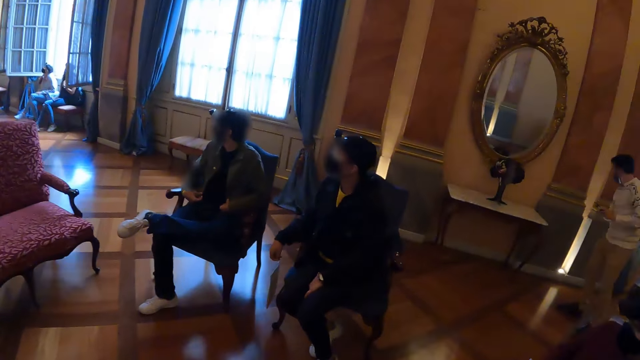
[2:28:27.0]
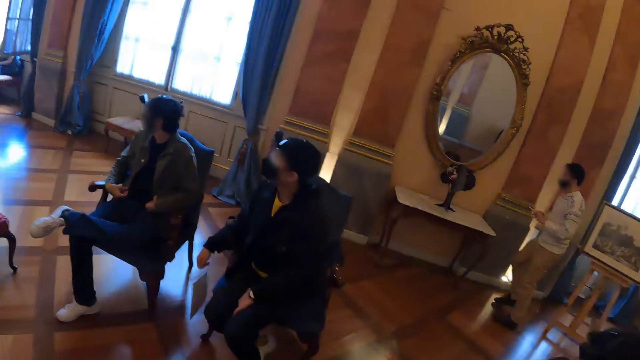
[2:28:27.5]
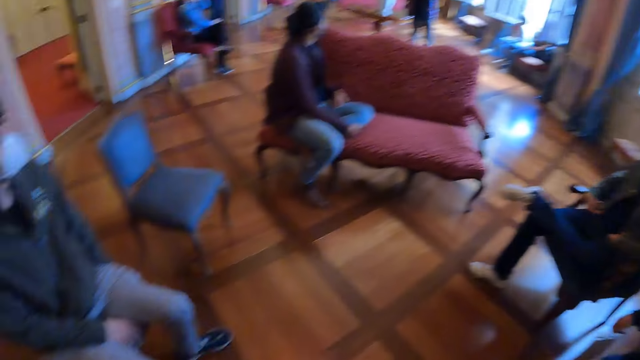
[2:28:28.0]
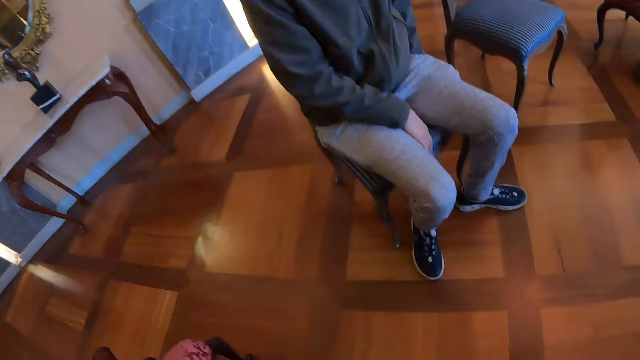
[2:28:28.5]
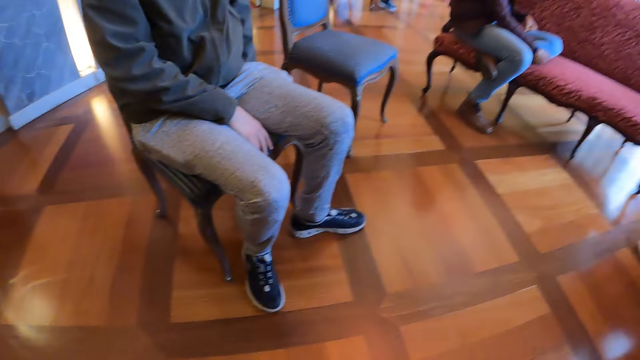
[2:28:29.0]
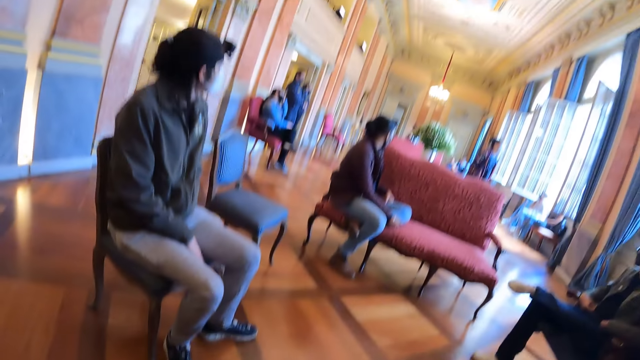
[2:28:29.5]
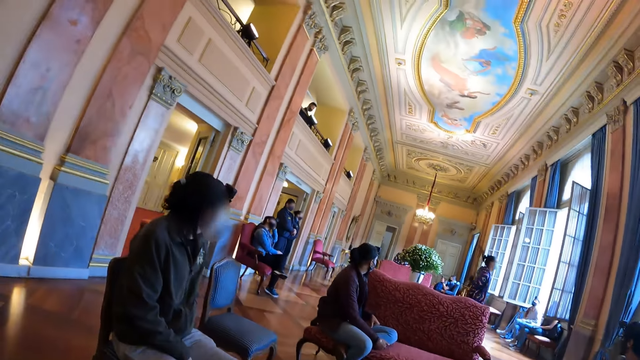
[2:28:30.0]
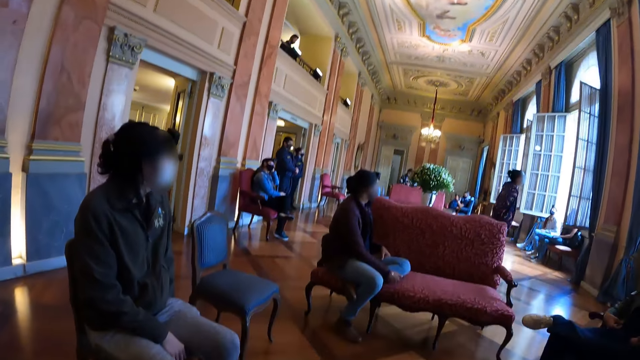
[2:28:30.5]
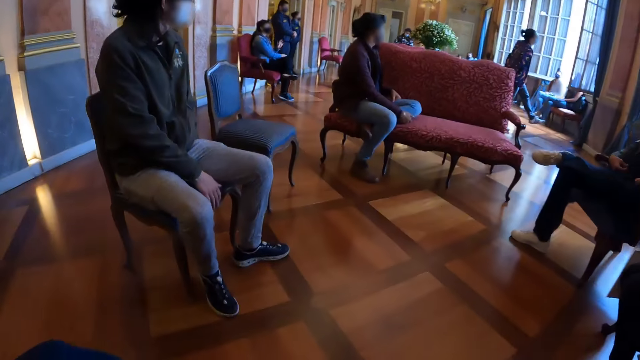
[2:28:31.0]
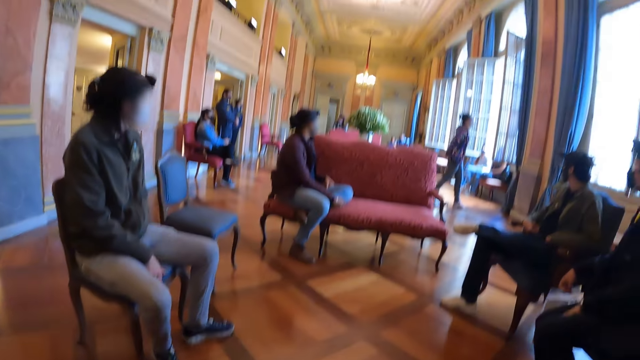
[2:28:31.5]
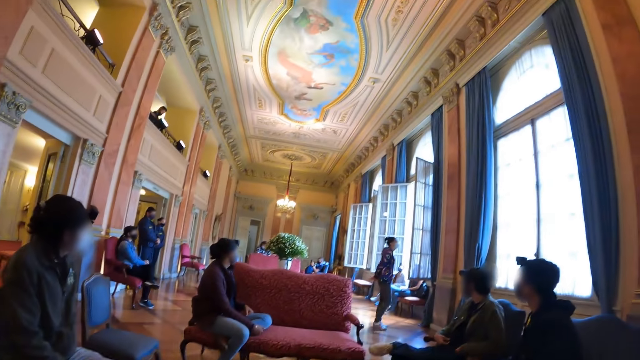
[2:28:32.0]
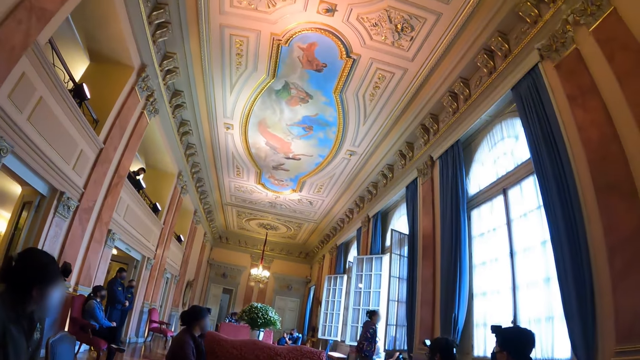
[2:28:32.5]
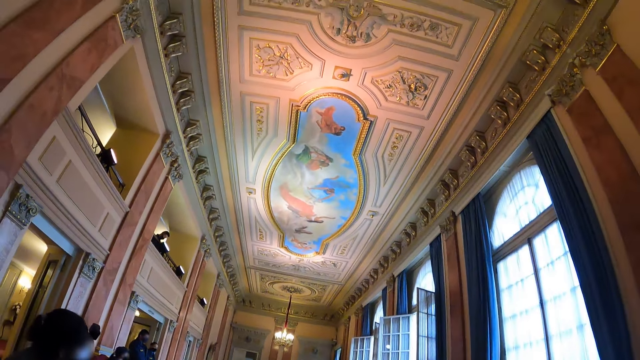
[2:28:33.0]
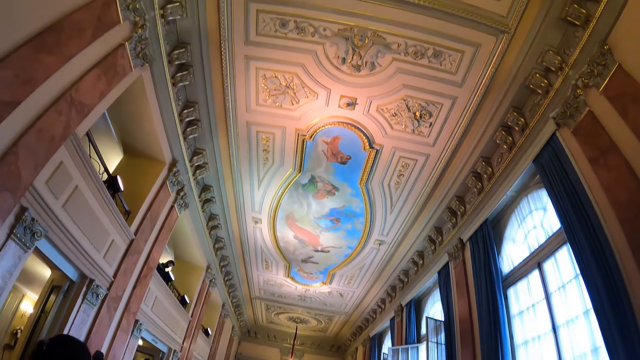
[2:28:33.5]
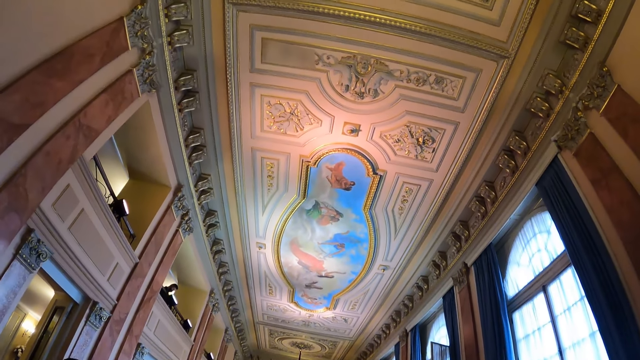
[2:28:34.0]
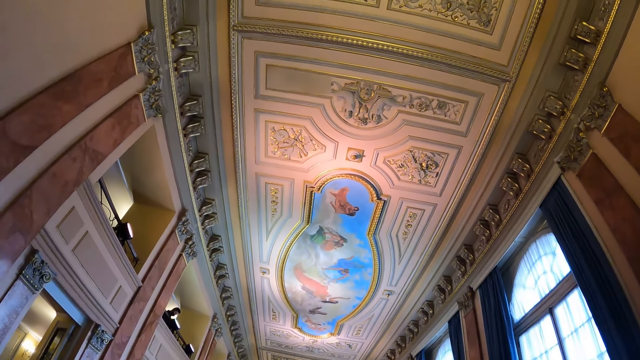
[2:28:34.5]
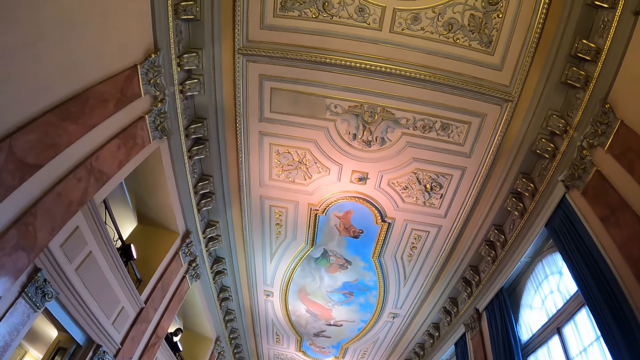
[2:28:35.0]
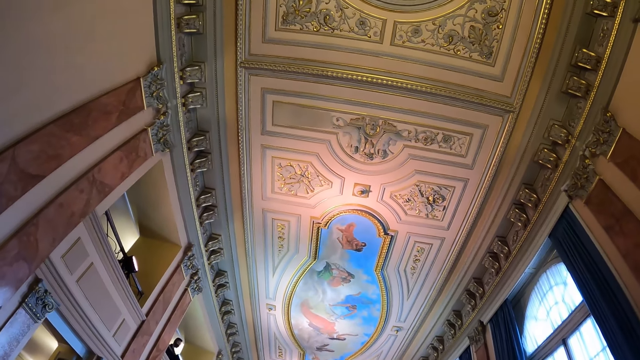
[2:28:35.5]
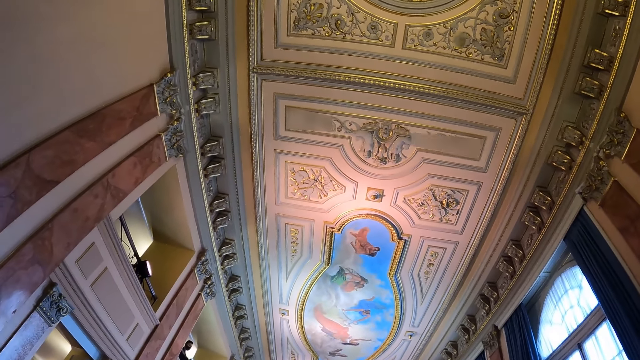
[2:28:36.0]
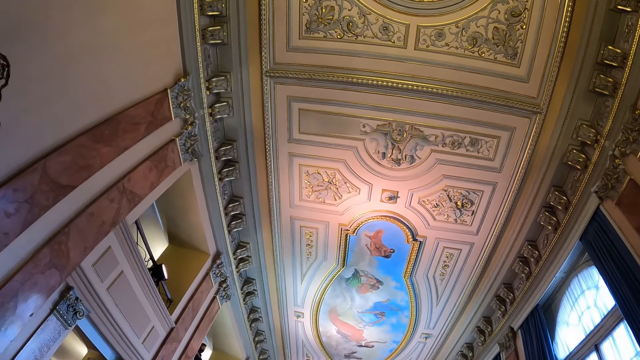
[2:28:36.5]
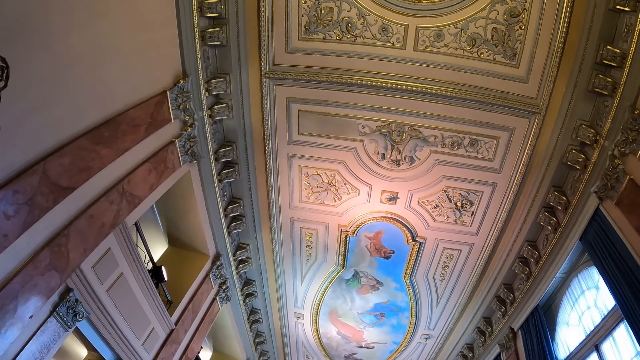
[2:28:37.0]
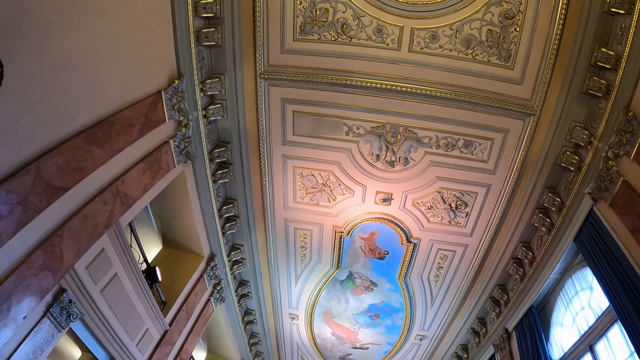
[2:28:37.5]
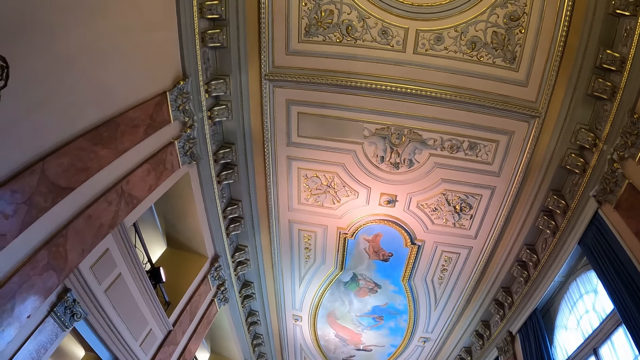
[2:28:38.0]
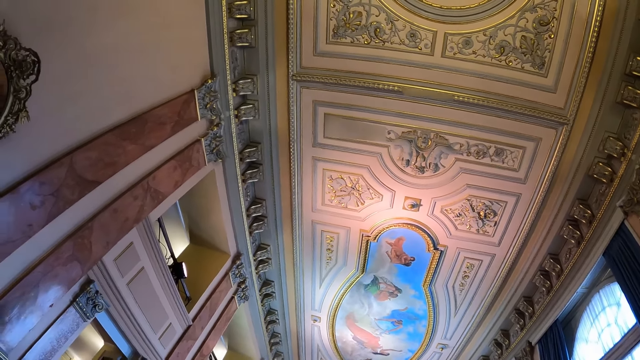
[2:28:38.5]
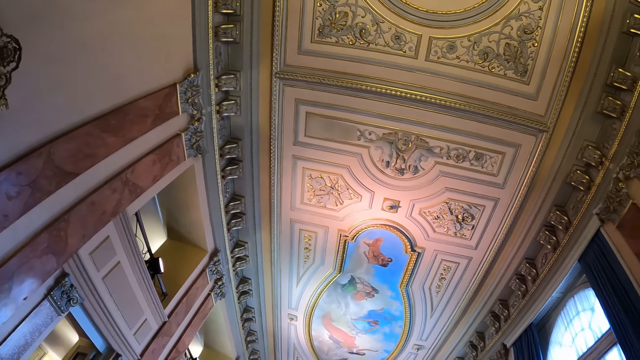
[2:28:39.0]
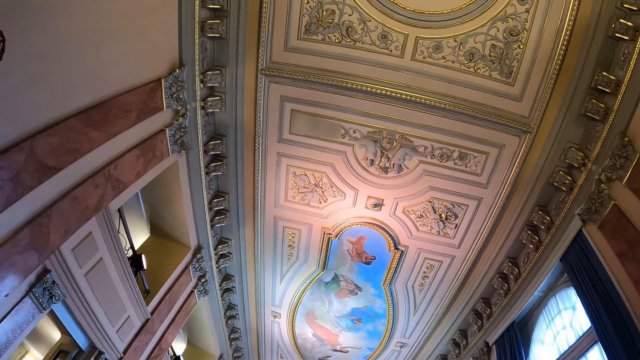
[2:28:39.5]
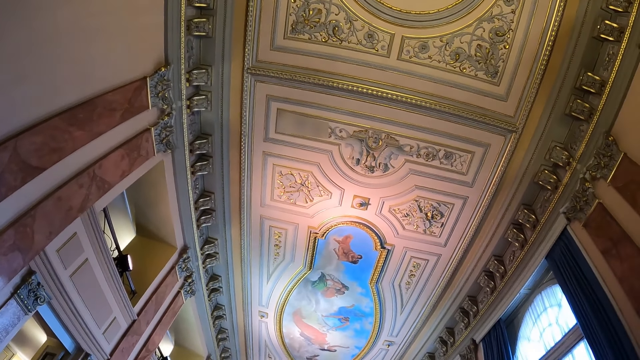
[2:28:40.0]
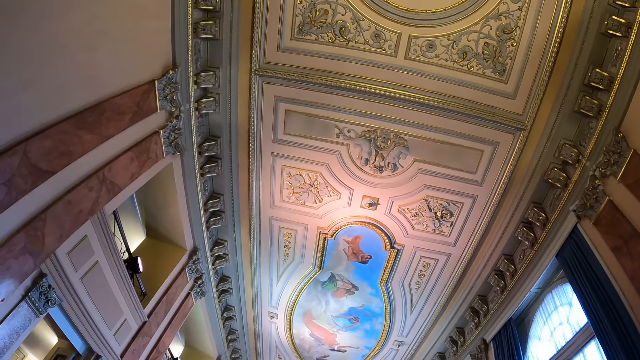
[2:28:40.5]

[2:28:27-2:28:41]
The camera wearer walks around the room. They sit on the chair. They look around. They look at the ceiling.

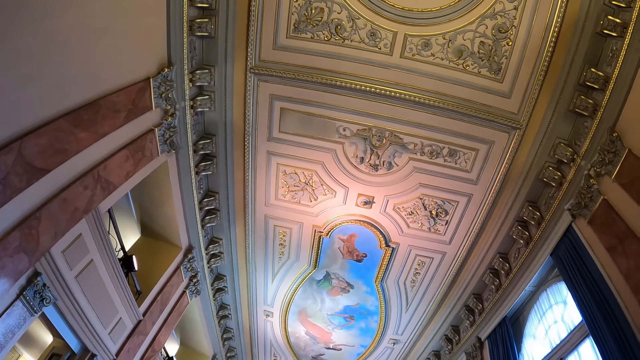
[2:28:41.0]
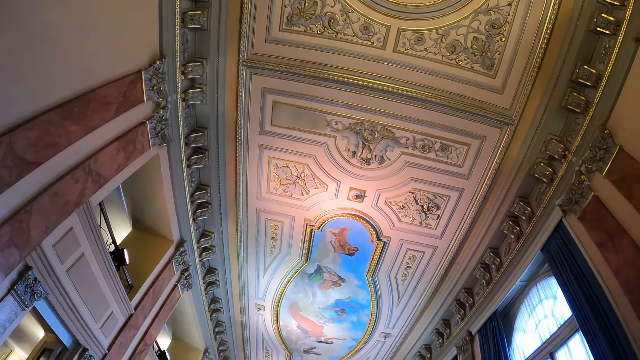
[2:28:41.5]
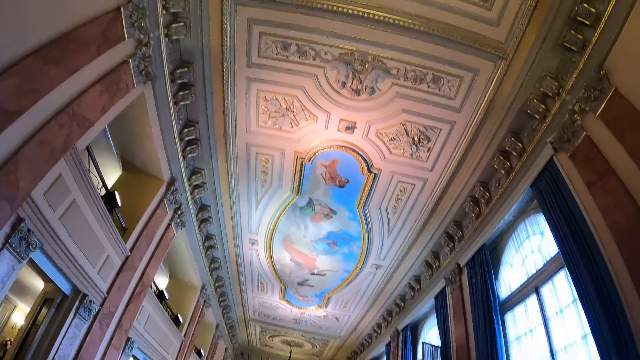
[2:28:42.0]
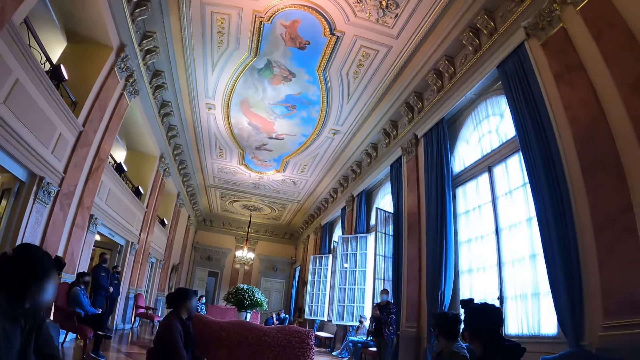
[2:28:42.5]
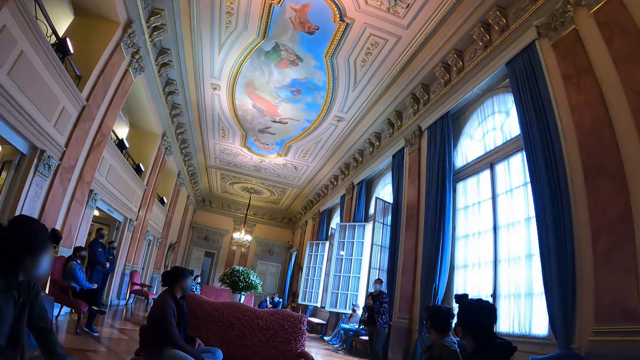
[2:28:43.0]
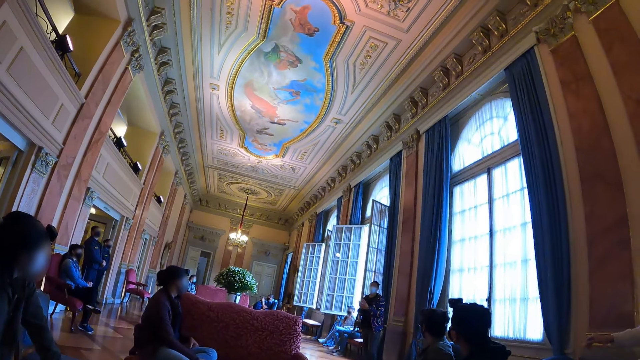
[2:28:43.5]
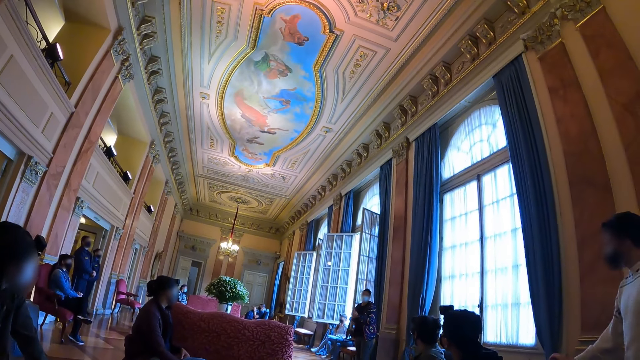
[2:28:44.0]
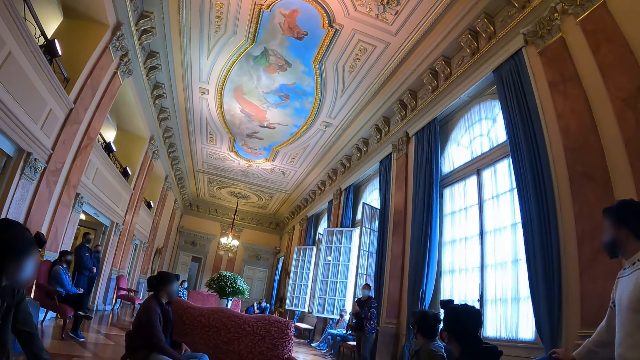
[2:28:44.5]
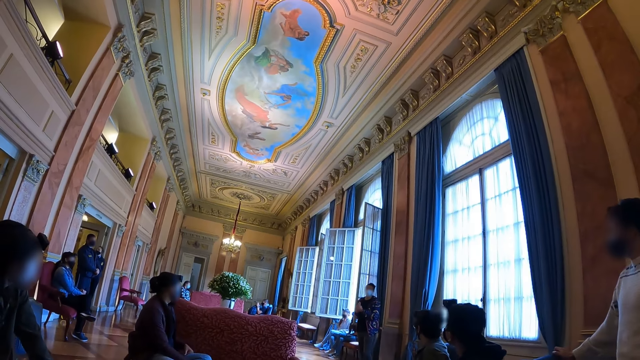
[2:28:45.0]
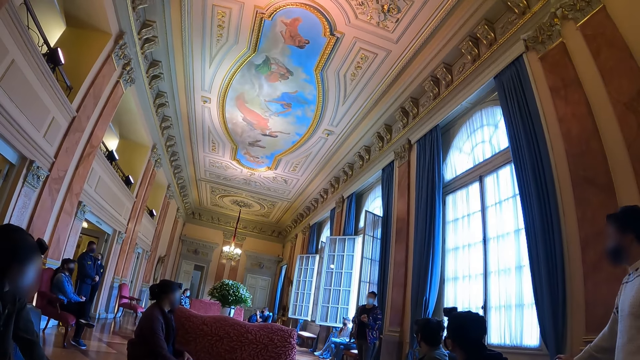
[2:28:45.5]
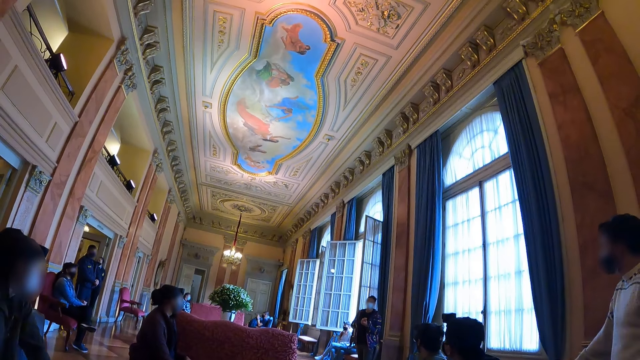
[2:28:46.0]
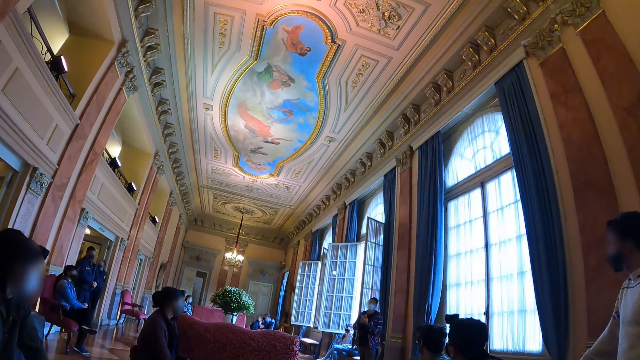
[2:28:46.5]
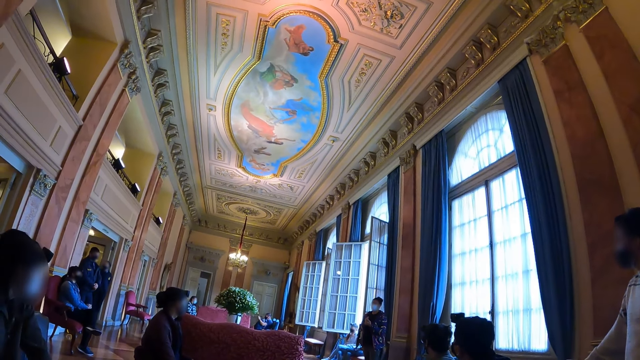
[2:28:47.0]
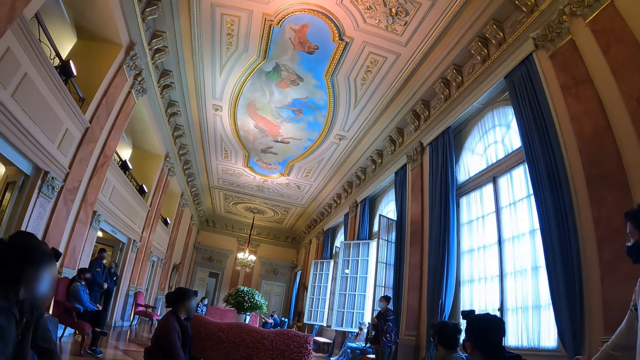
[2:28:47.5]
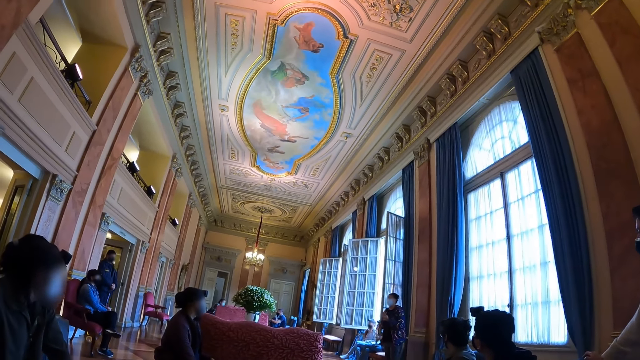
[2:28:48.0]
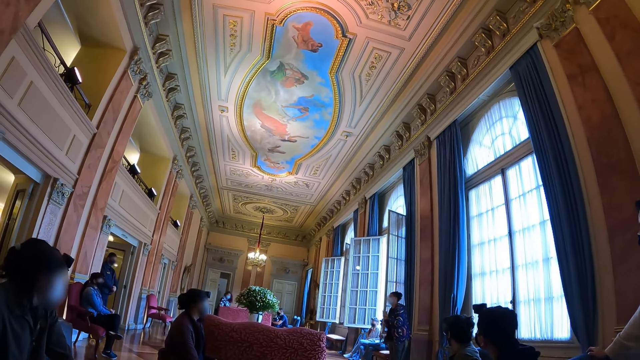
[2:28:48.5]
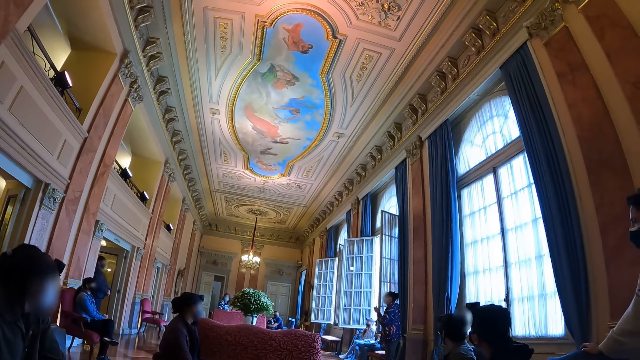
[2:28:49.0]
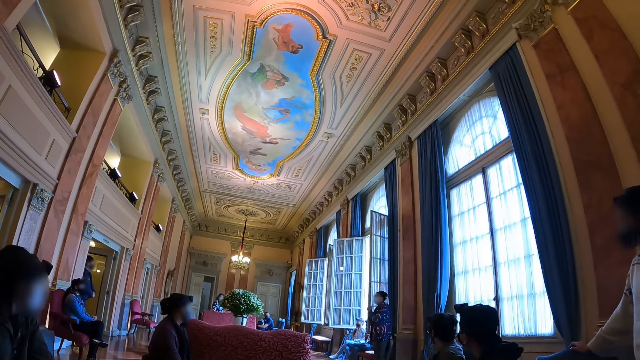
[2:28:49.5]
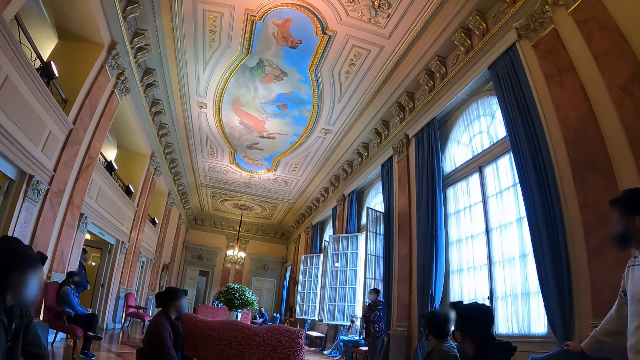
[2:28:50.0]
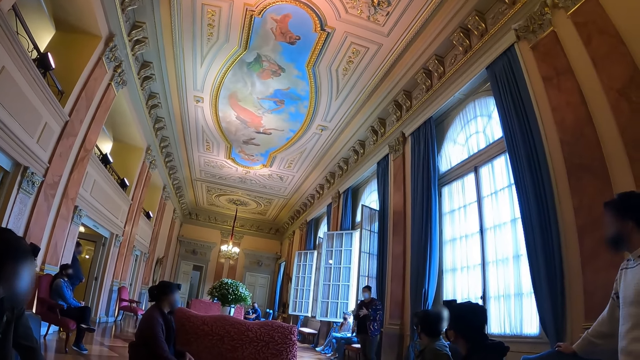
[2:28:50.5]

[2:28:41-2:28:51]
A person interacts.
